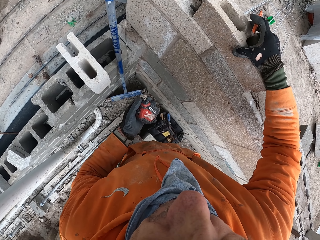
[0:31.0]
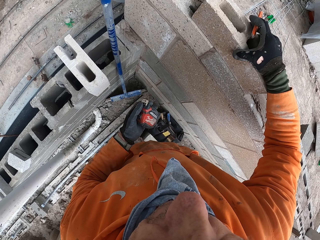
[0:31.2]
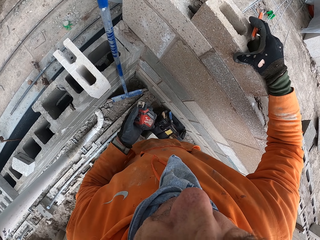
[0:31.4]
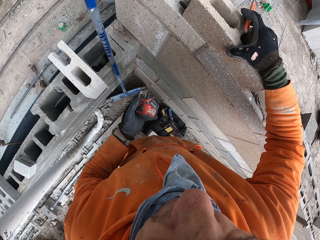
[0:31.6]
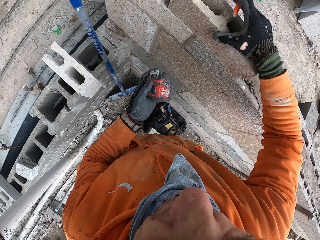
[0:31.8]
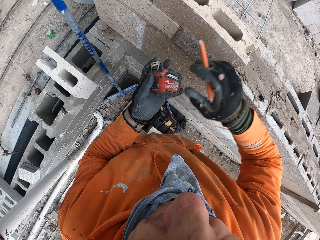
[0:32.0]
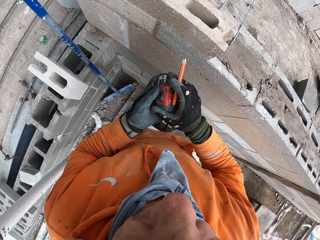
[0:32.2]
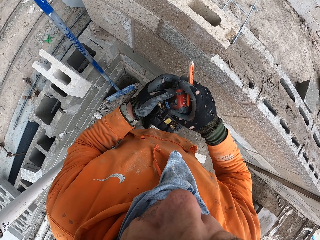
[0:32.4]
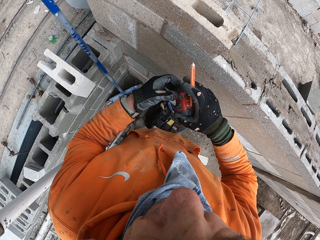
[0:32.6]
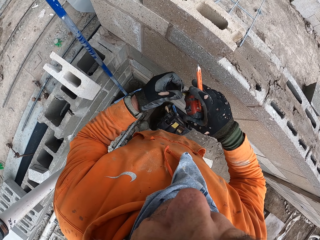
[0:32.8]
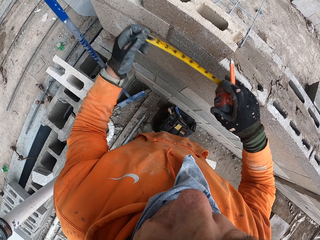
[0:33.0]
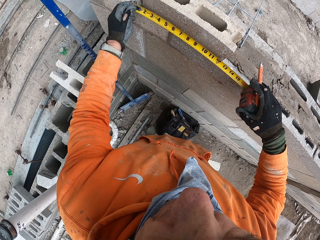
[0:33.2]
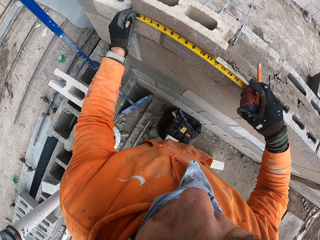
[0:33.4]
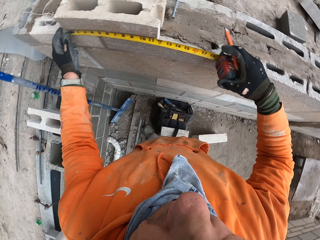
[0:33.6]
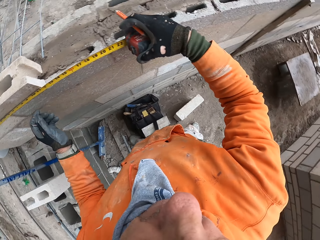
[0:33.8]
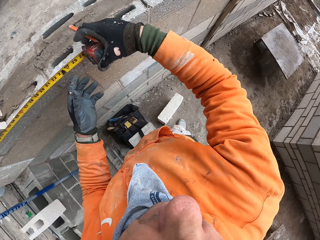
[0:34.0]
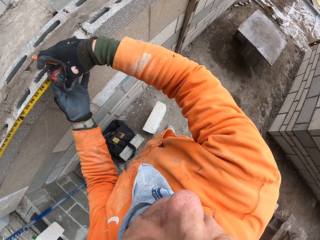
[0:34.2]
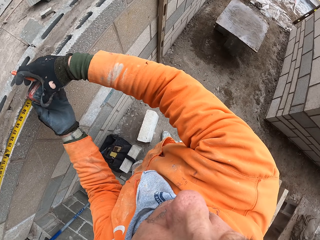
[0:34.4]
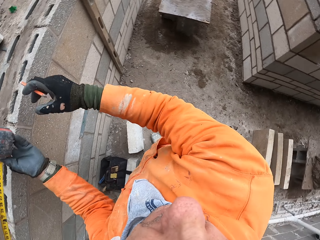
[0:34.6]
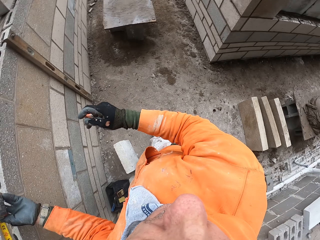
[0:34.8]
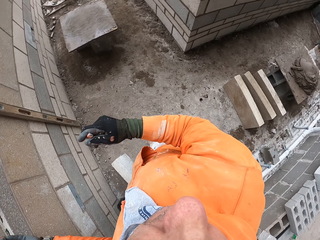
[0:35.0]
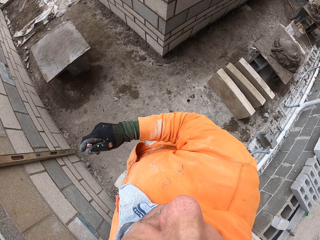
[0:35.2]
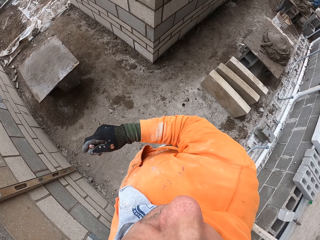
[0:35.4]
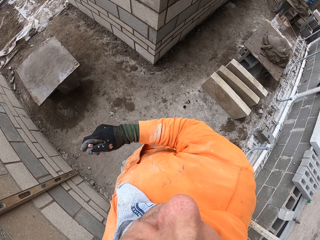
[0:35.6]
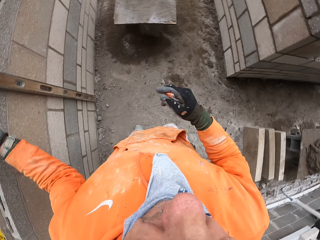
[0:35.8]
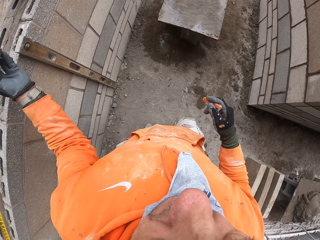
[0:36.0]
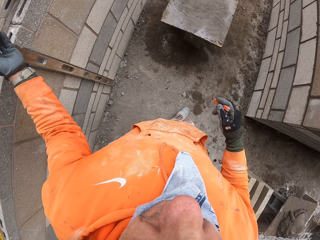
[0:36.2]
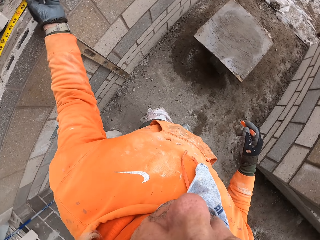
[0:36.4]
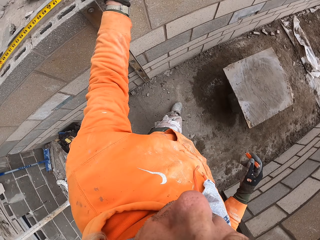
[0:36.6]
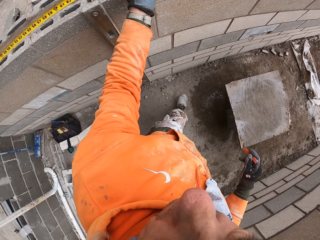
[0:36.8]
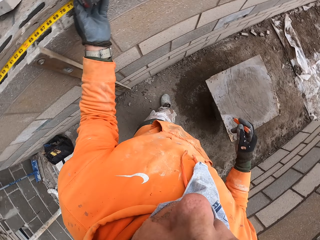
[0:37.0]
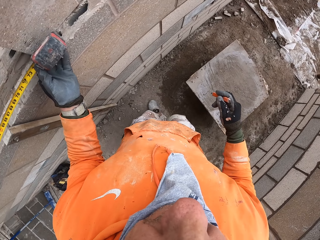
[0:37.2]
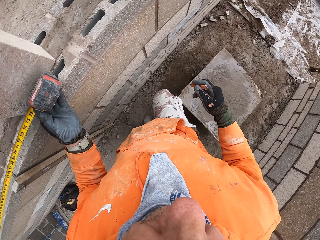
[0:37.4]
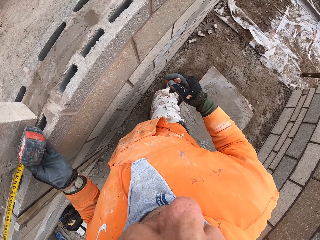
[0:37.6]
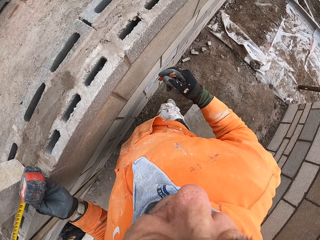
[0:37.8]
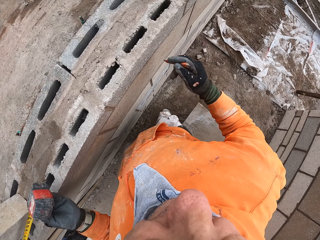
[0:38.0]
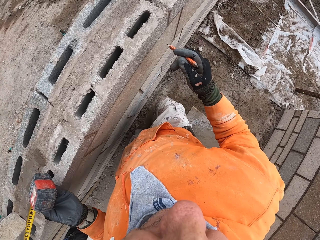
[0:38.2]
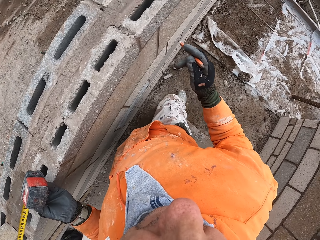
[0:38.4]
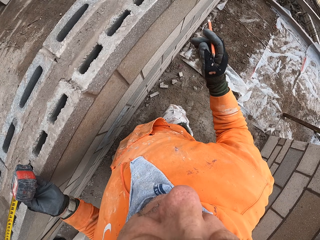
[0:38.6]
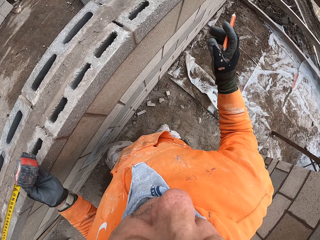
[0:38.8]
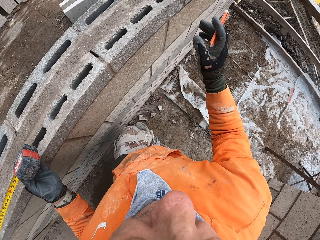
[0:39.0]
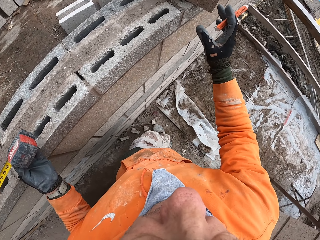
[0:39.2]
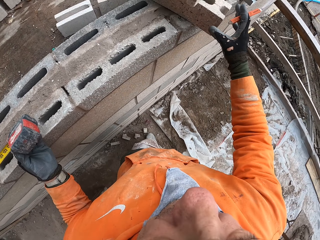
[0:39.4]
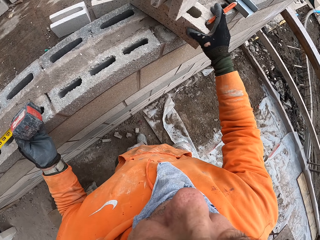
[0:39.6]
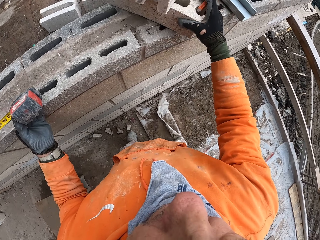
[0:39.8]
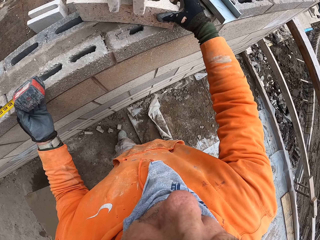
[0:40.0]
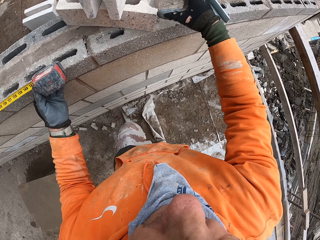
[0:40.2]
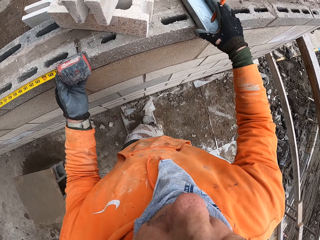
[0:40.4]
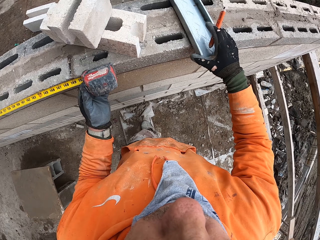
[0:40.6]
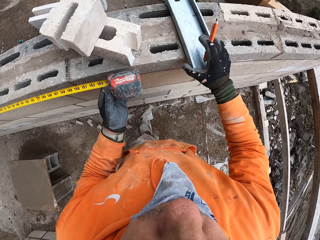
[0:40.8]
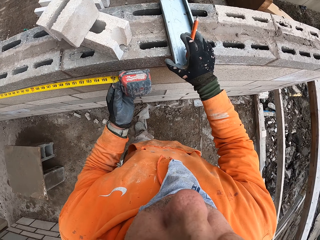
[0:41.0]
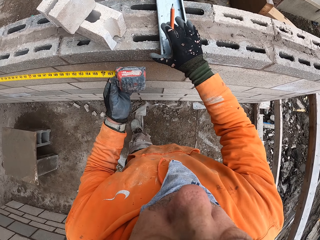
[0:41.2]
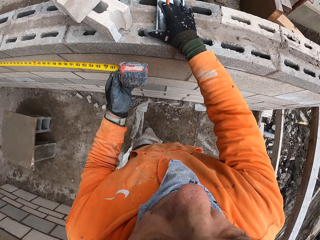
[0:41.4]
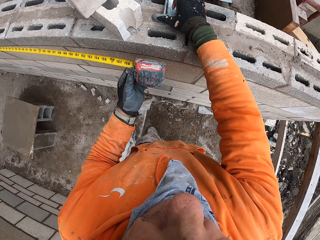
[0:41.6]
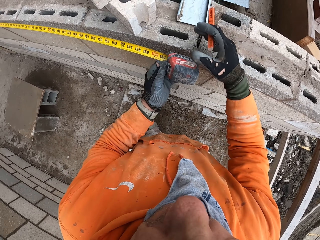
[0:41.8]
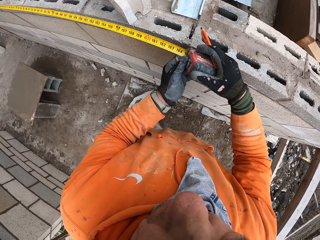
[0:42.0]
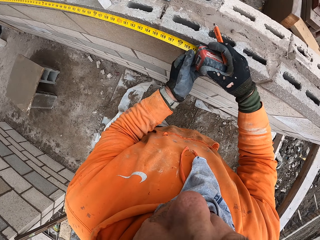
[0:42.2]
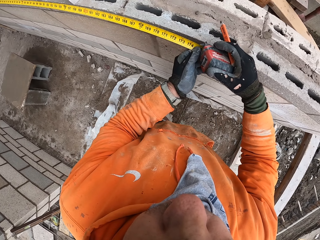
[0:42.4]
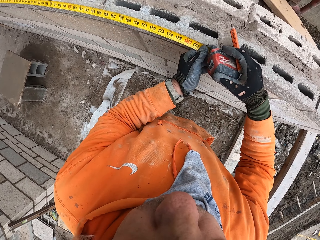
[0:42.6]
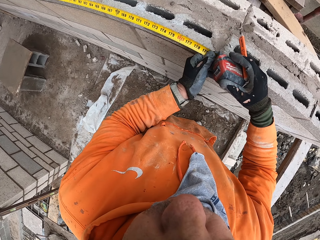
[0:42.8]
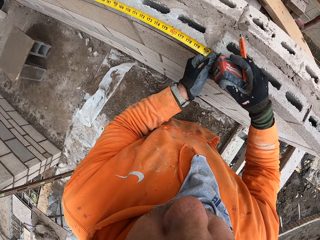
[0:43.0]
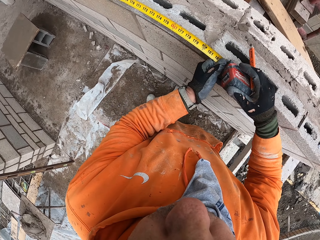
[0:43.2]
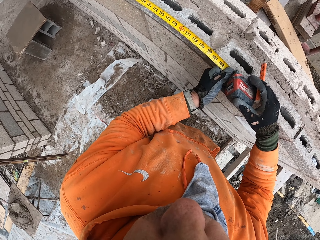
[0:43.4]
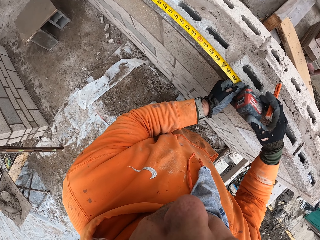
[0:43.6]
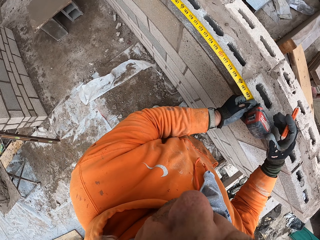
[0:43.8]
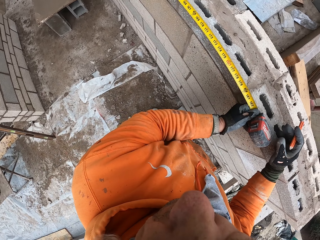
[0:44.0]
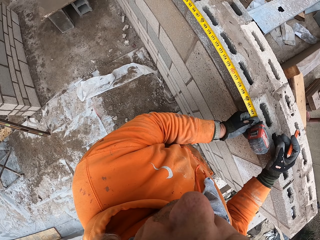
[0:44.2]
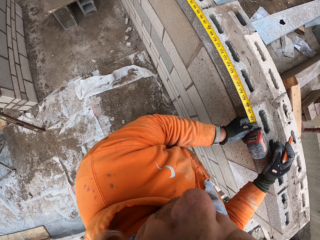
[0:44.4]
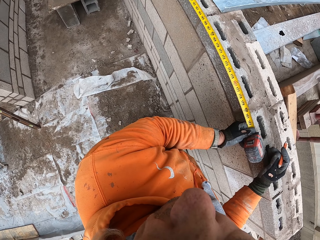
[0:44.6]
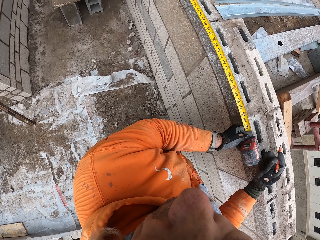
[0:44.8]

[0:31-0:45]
The camera wearer moves the brick or hollow block on the wall. They place the hollow block on the other blocks. They hold the tape measure and pull the hook slot of the tape measure. They measure the wall with the tape measure. They move their hand and remove the right hand from the tape measure. They walk around a building site. They move the brick on the wall and measure the wall with the tape measure. They walk around the building site. They move the metal bar from the wall and measure the wall with the tape measure. They walk around the building site.

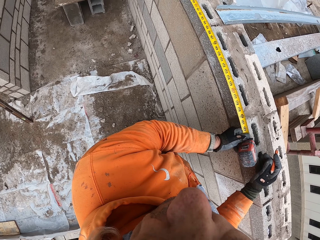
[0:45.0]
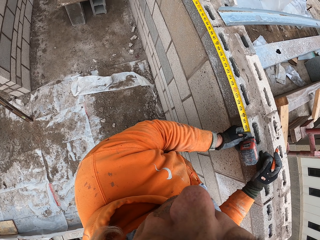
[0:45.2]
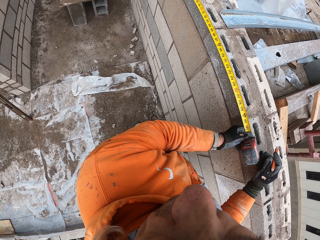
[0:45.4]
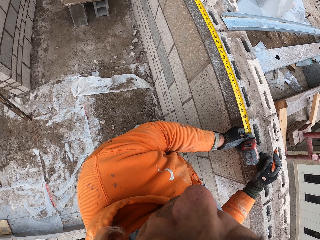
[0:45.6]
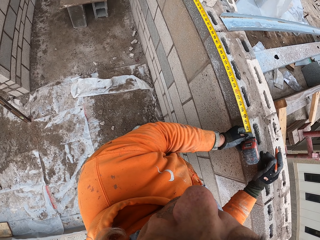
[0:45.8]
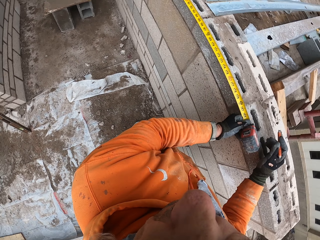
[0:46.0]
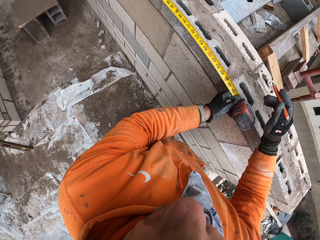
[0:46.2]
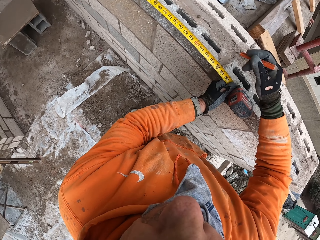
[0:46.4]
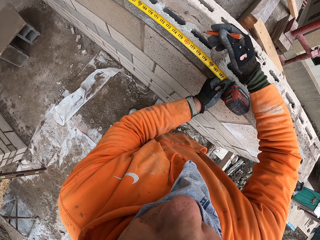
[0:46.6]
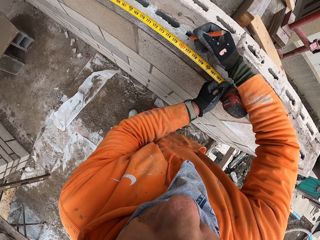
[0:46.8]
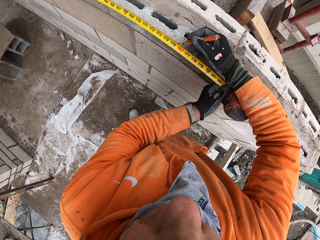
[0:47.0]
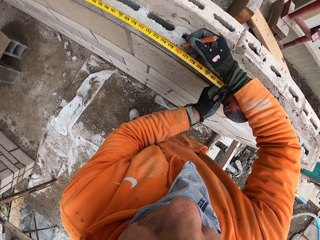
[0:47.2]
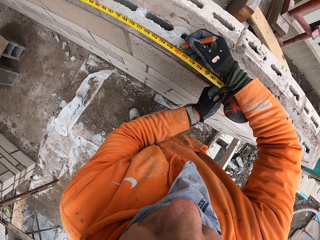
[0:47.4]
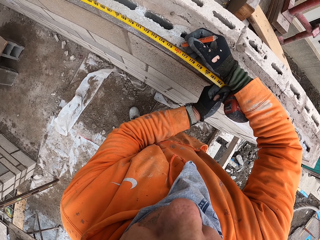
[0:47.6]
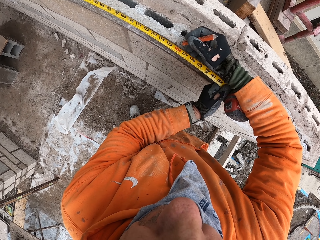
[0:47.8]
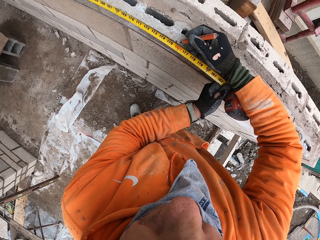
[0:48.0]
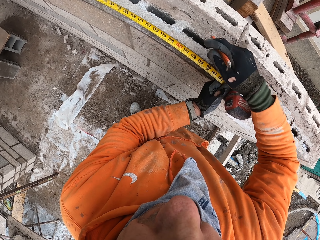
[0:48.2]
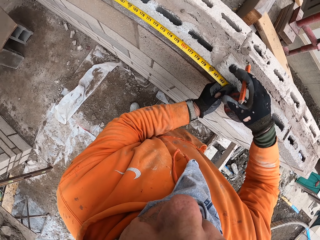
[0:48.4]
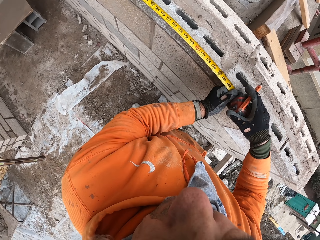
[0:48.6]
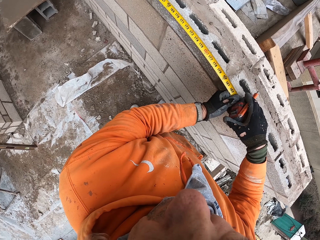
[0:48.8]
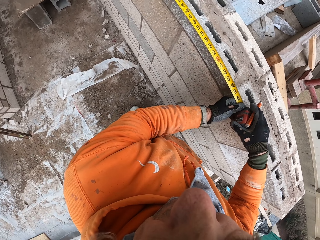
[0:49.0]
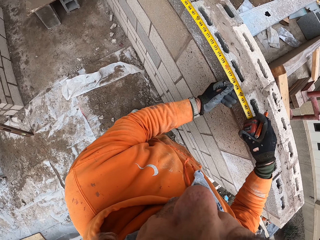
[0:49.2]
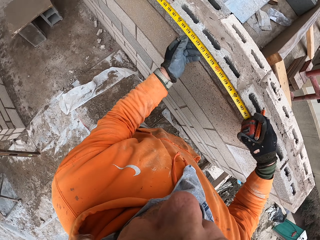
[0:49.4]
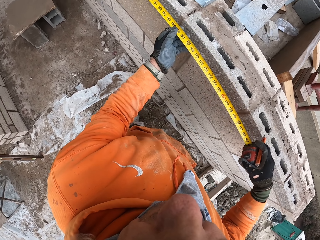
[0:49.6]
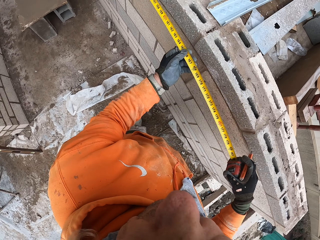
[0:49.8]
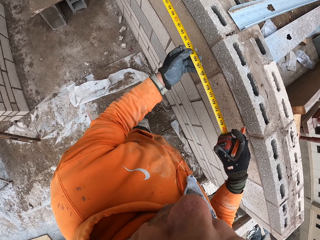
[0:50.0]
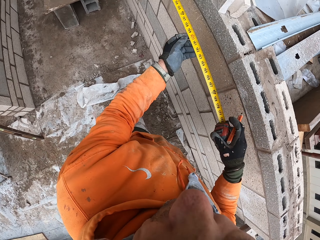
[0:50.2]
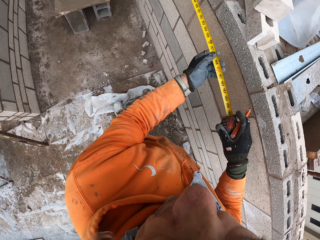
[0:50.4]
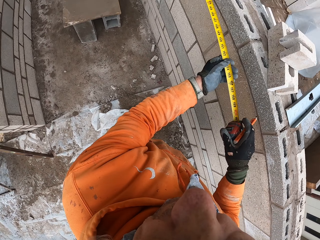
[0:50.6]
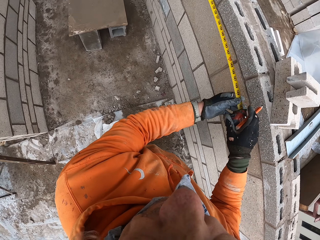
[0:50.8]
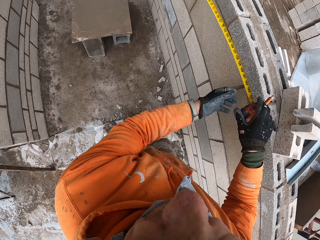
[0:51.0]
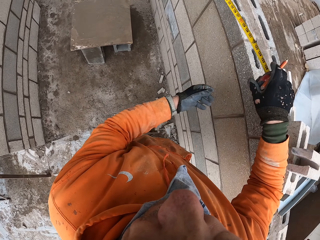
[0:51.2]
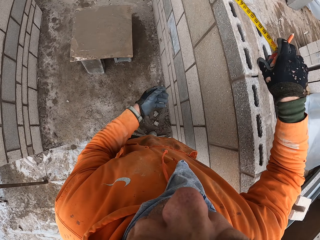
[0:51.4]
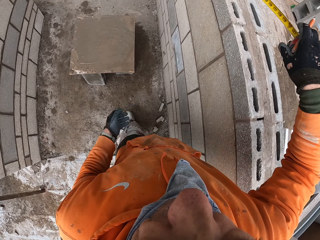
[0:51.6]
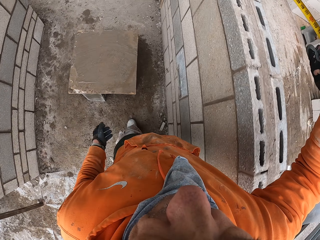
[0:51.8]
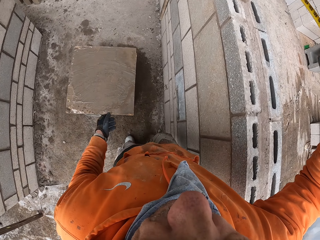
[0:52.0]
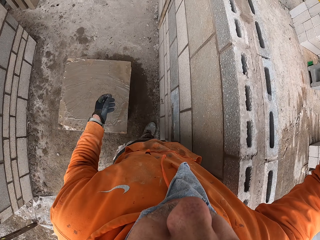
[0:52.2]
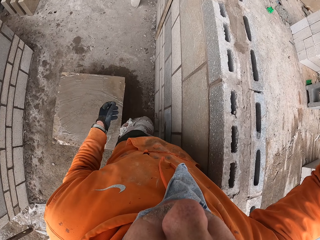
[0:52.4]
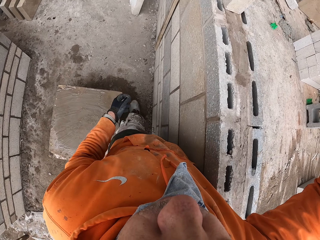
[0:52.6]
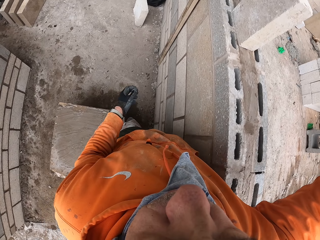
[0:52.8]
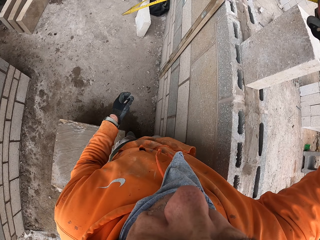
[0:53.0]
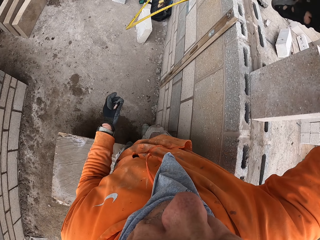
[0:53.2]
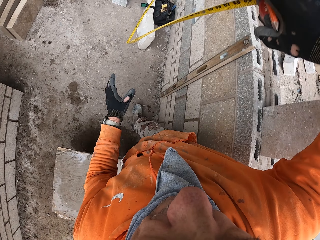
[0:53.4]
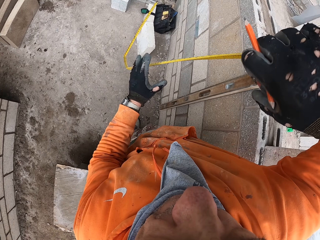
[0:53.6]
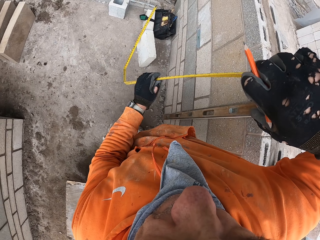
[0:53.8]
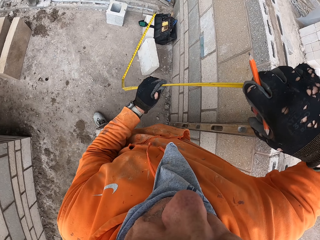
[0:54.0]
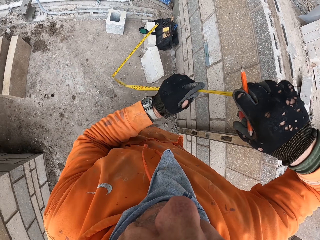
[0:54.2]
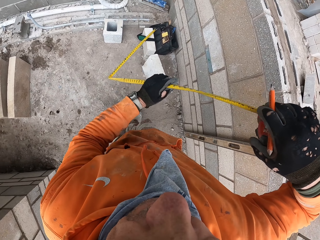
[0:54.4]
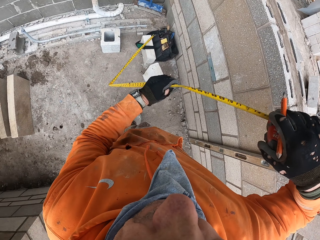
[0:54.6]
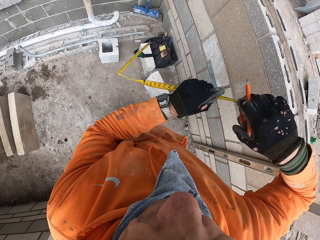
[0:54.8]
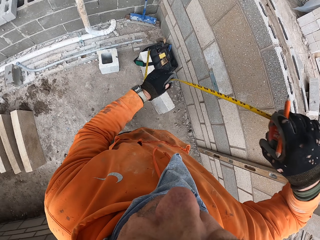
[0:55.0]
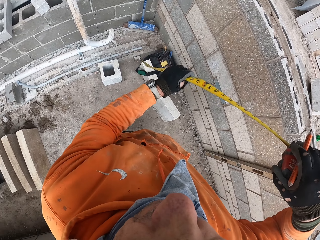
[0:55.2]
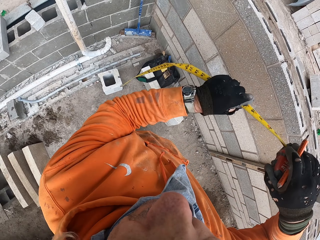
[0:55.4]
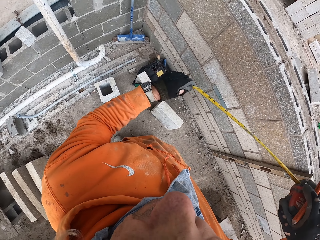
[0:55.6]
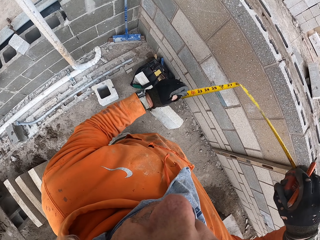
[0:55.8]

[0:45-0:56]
The camera wearer stares at the tape measure on the wall. He stands and moves his hand. He marks on the wall or hollow block with a pencil. He removes his hand from the hollow block. He holds the tape, folds the tape measure and moves the tape. He walks around the new building foundation. He releases the tape from the hollow block. He walks around a building site. He holds the tape. He returns the tape in using his left hand.
